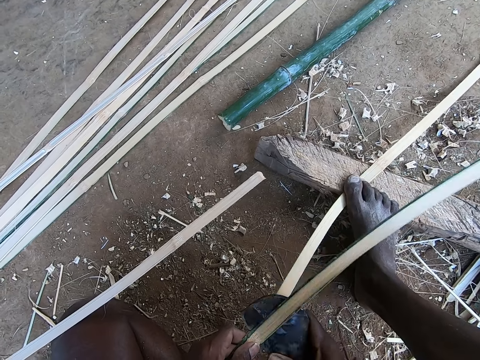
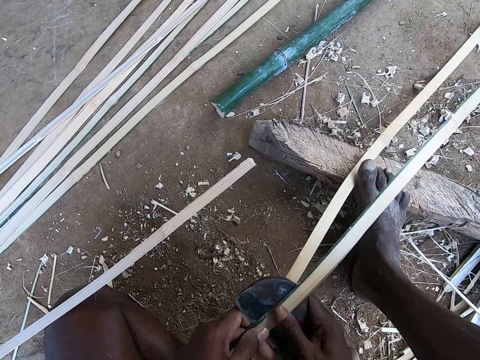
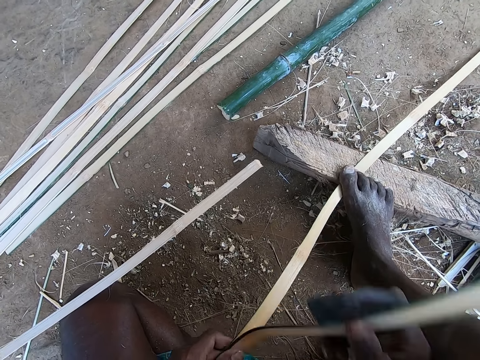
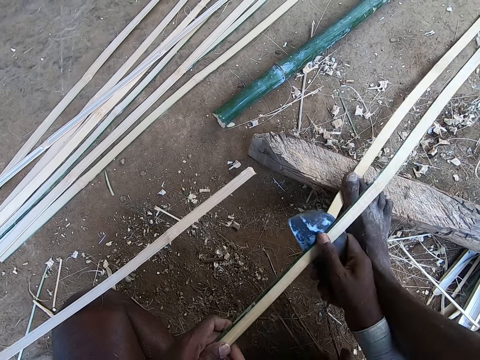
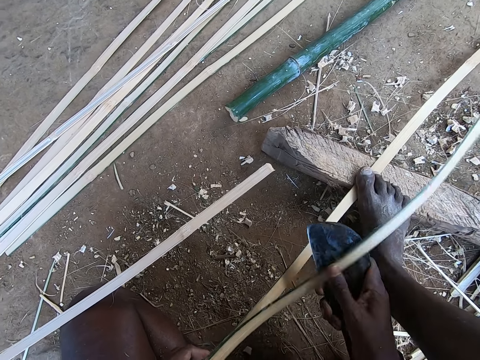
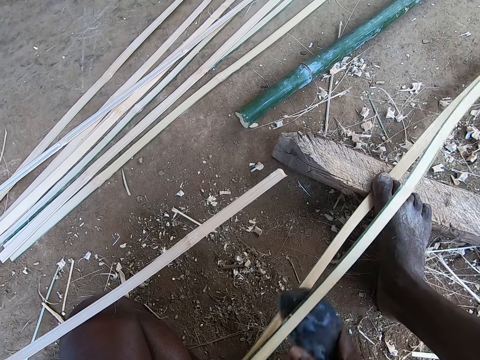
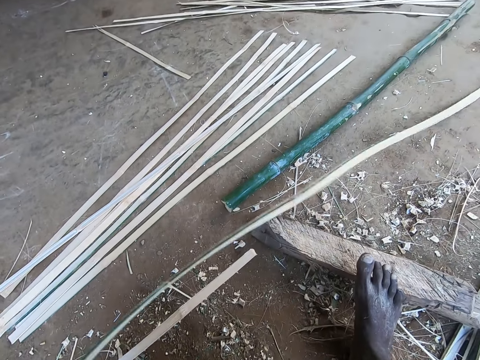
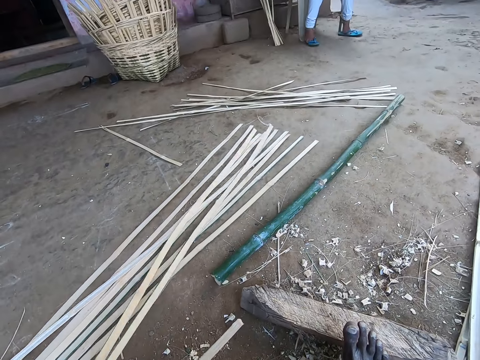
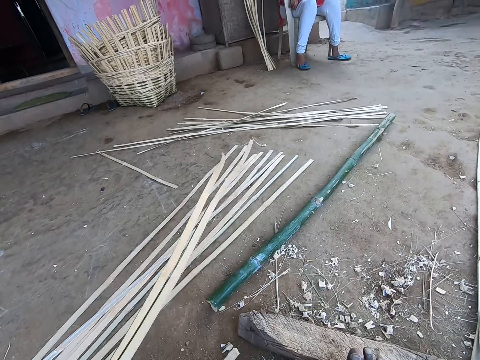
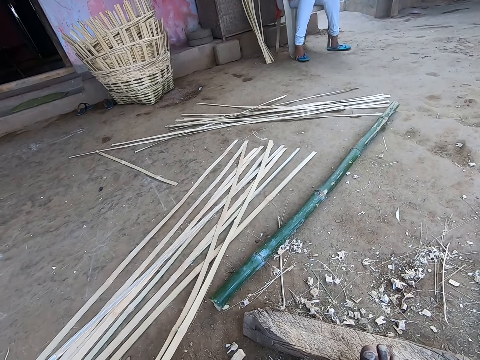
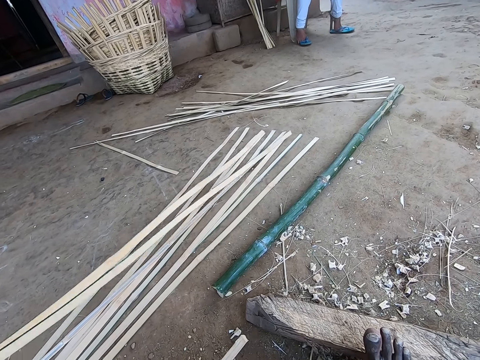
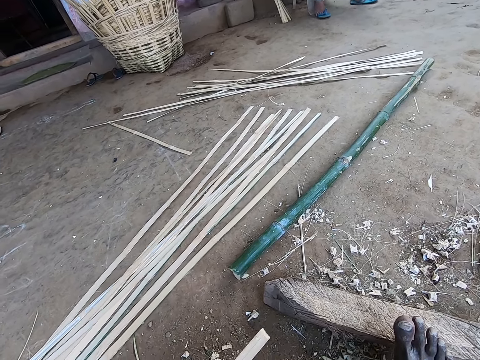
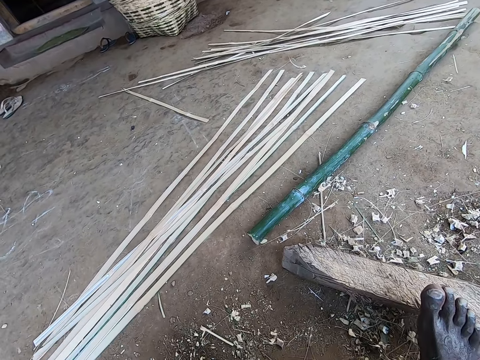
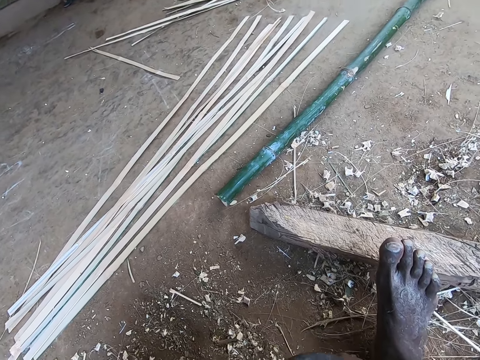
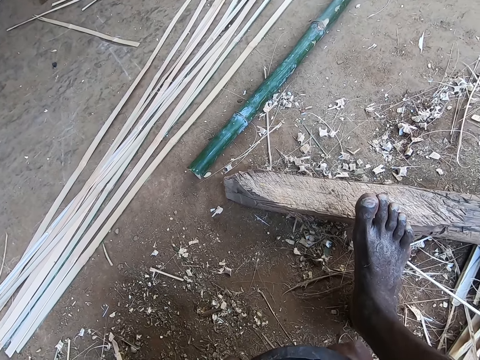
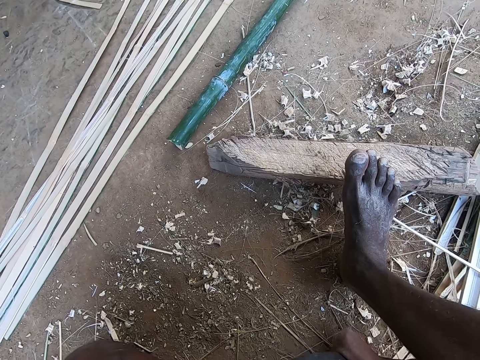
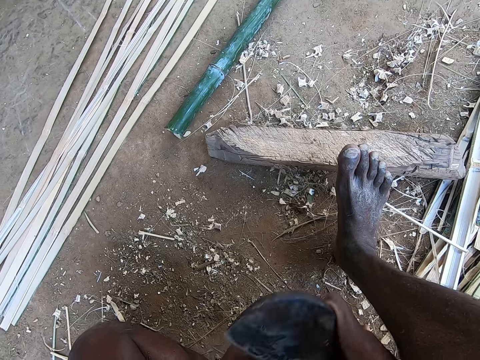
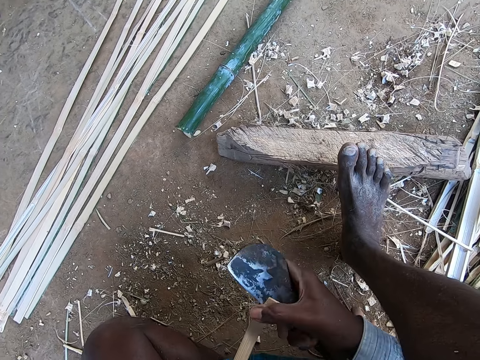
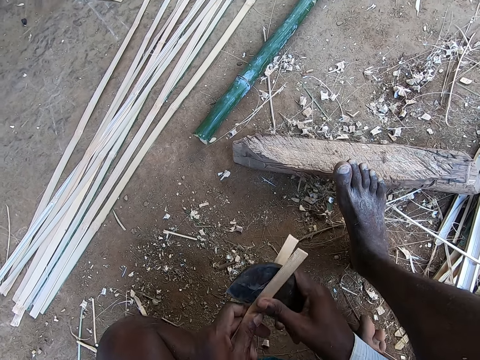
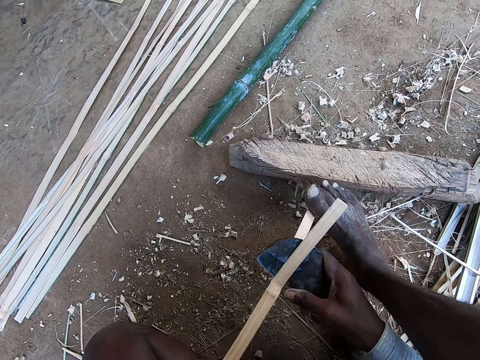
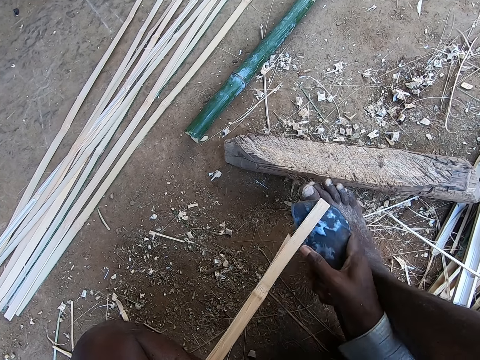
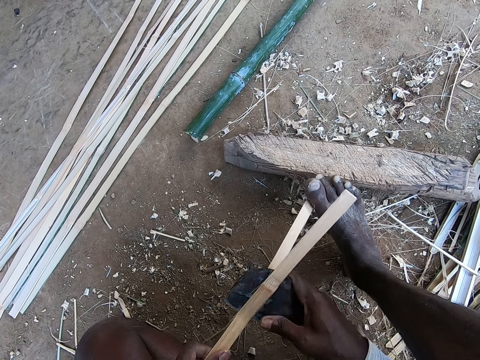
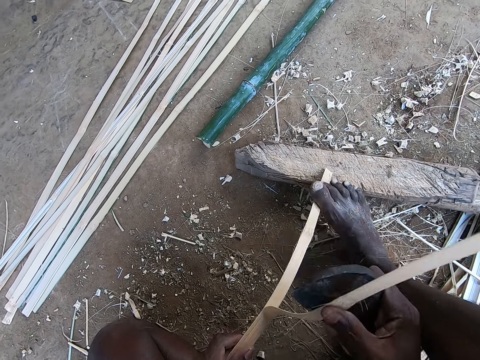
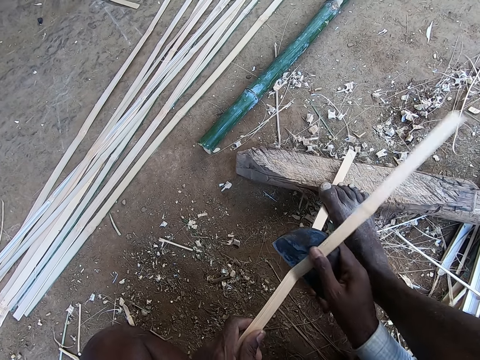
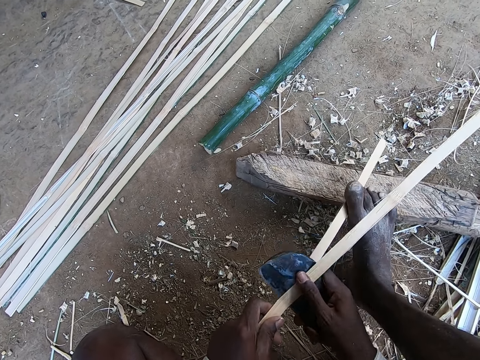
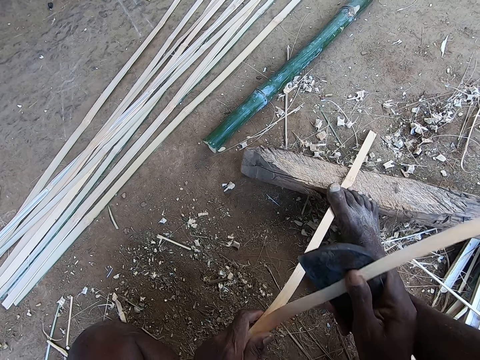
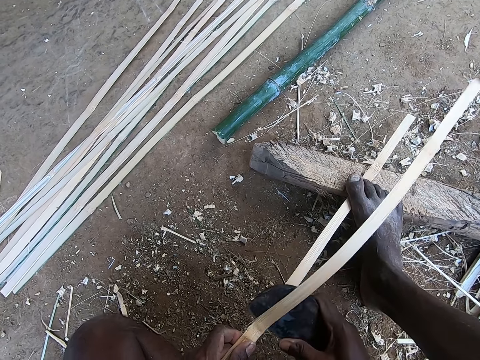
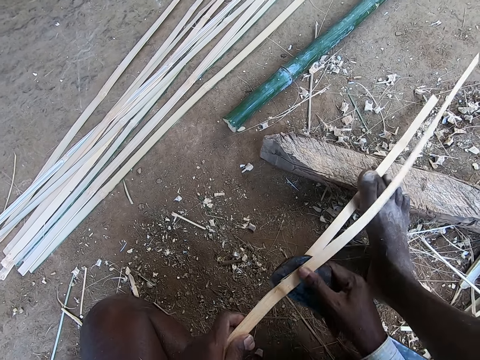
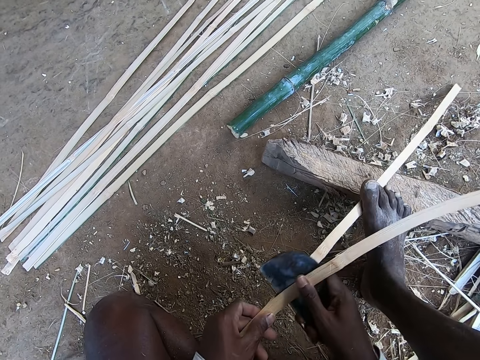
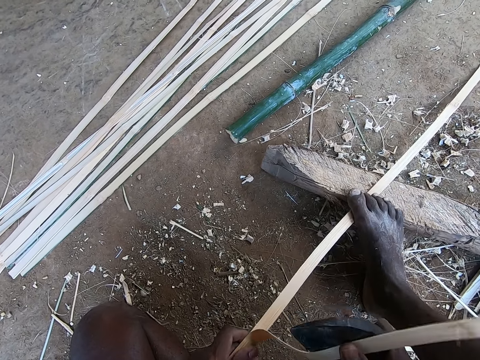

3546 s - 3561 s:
The camera wearer drops the bamboo strips in his left hand on the ground. He takes the bamboo stick. He peels the bamboo strip in his left hand with the cane knife in his right hand. He cuts the bamboo stick.

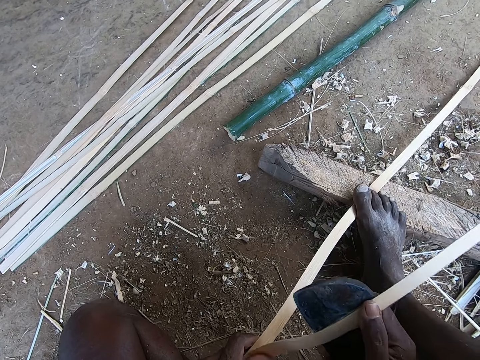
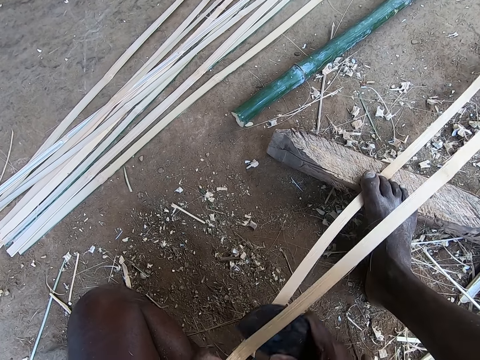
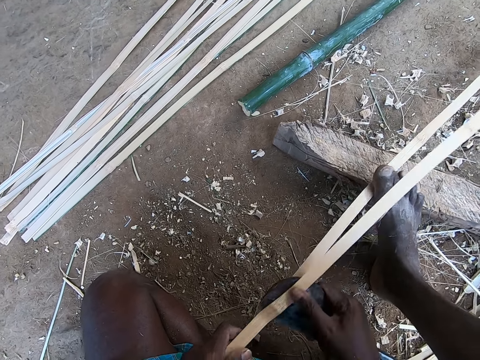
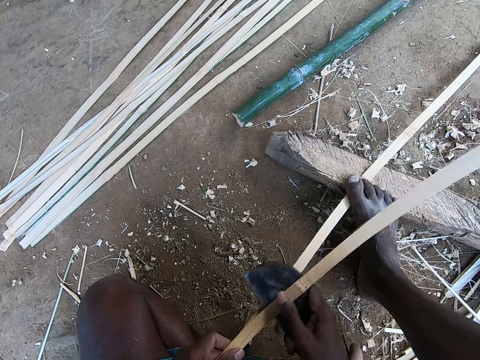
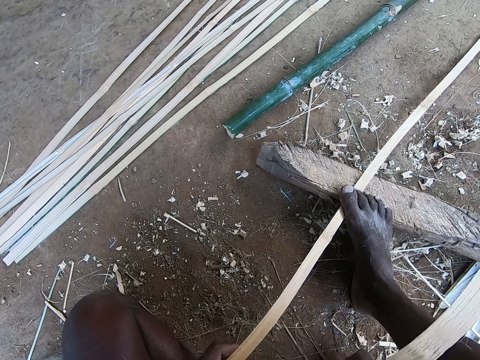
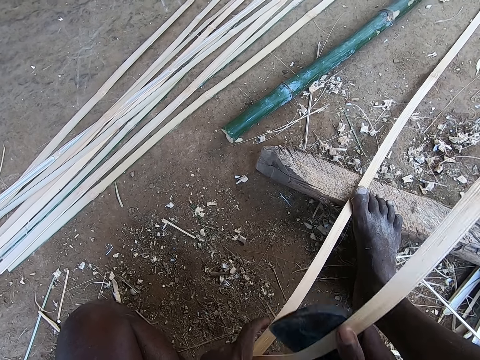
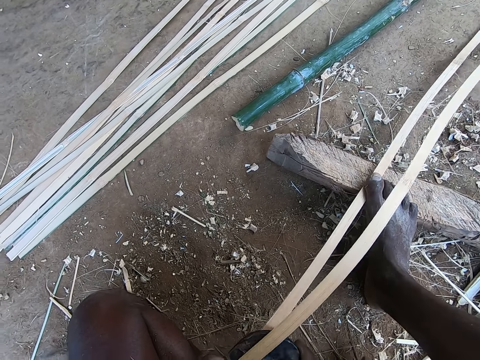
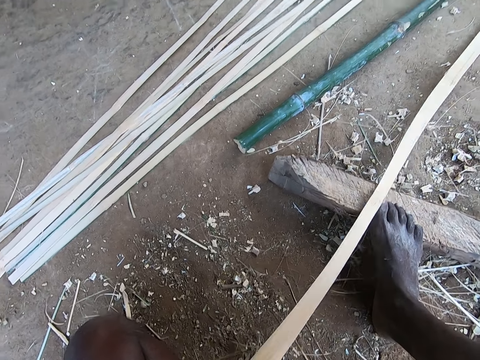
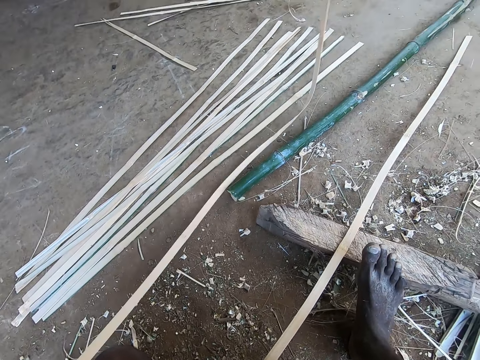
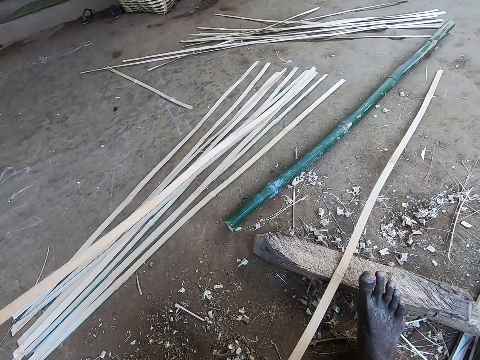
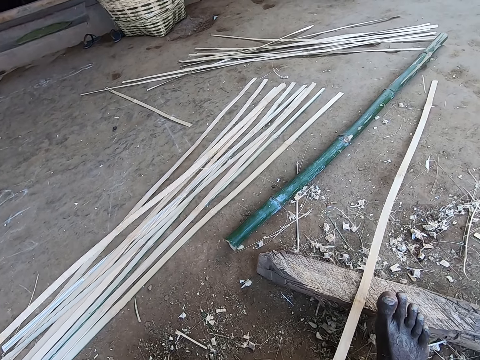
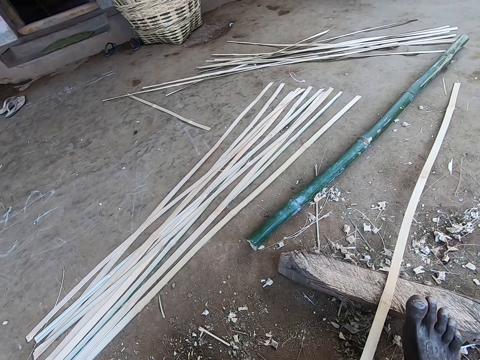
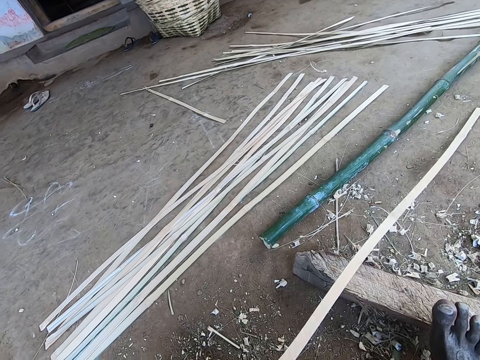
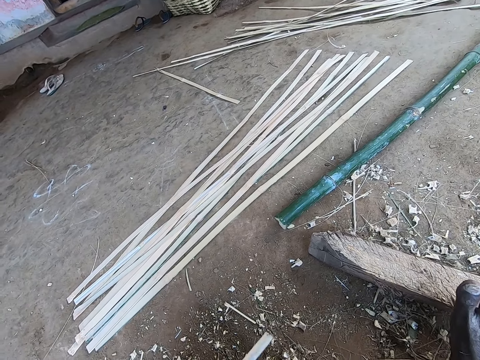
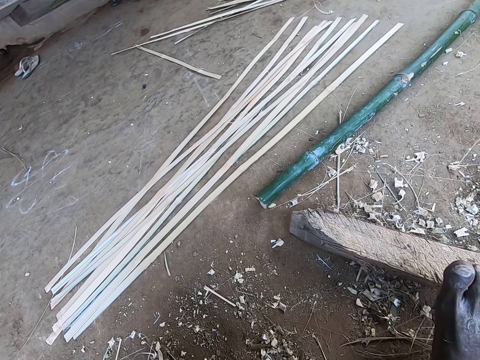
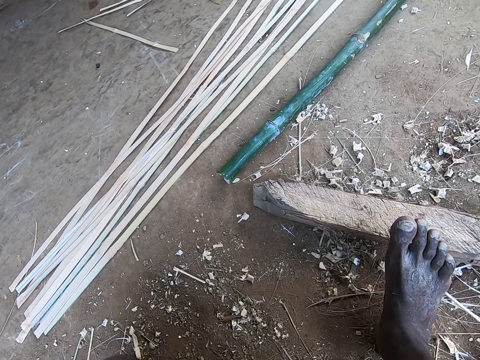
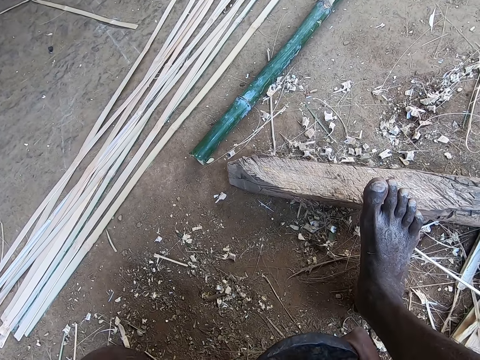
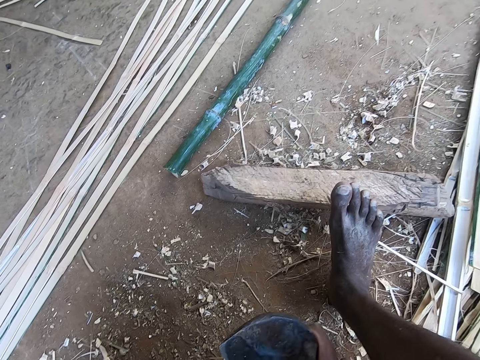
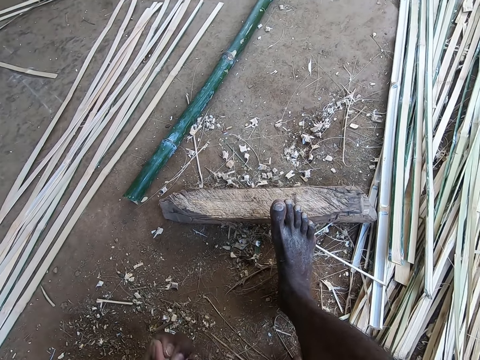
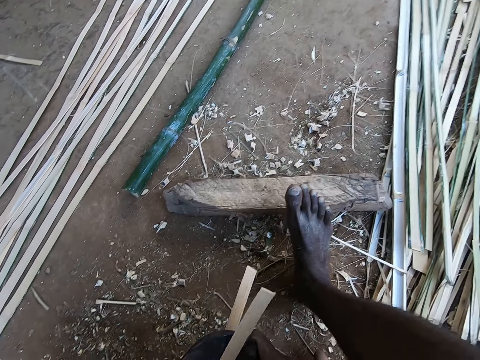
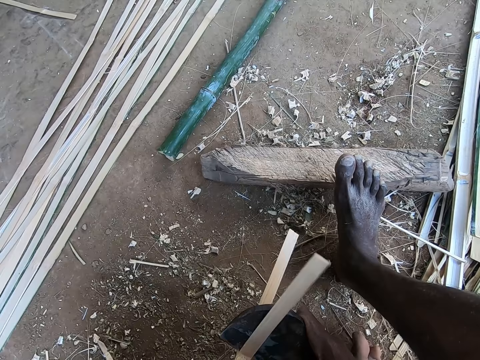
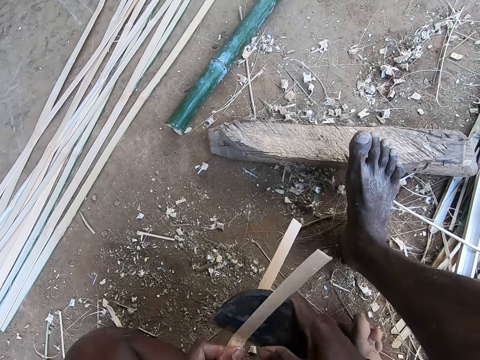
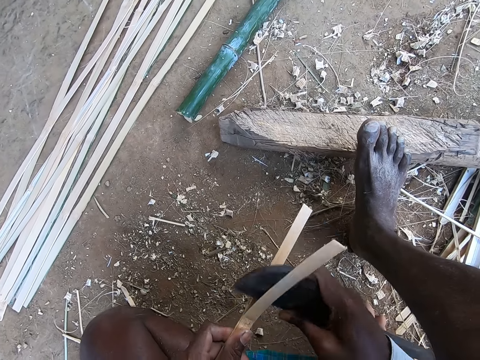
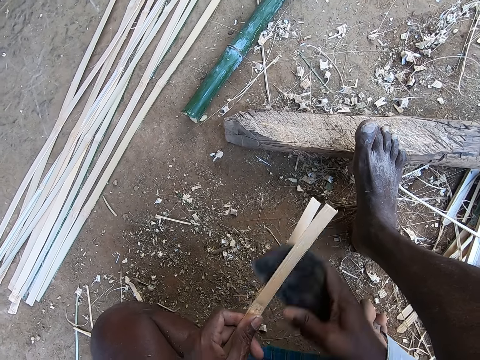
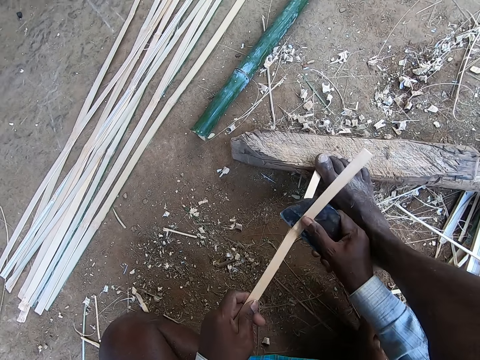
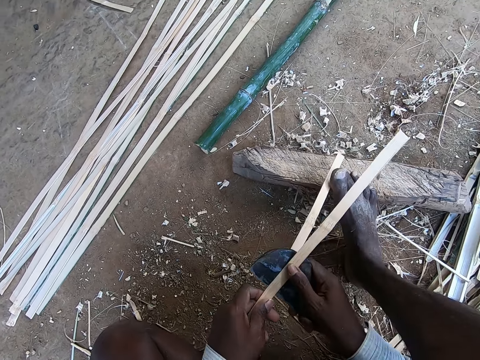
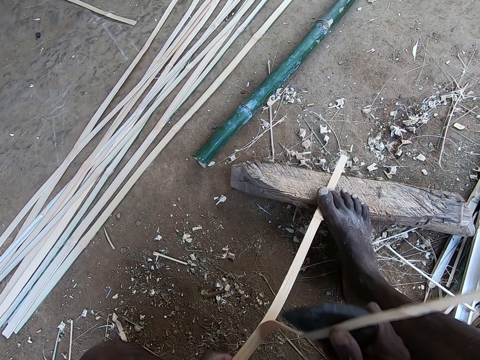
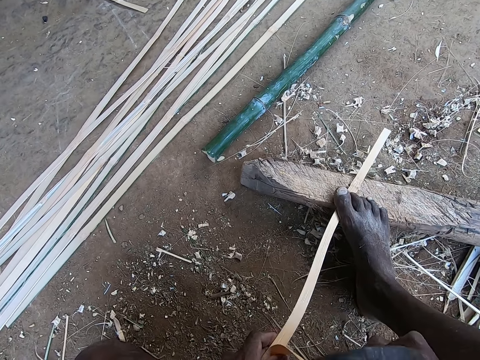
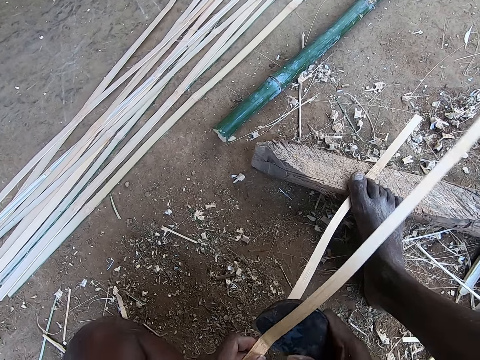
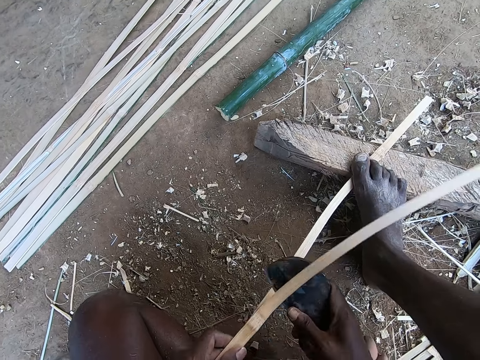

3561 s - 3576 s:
The camera wearer drops the bamboo strip or stick in his left hand on the ground. He takes the bamboo stick. He peels the bamboo strip in his left hand with the cane knife in his right hand. He cuts the bamboo stick.
